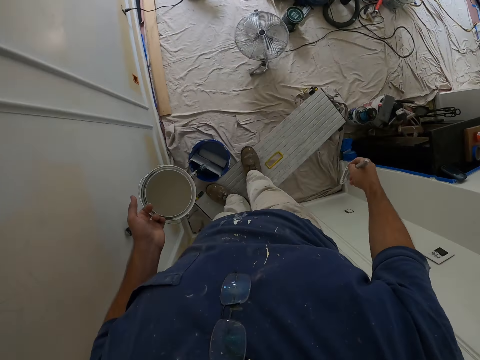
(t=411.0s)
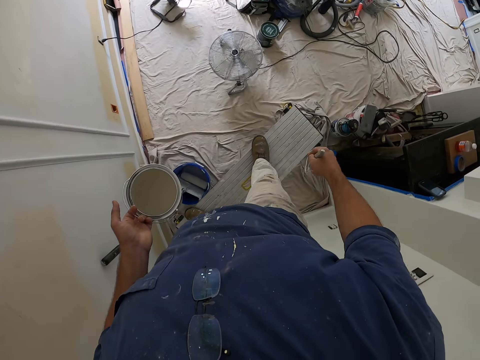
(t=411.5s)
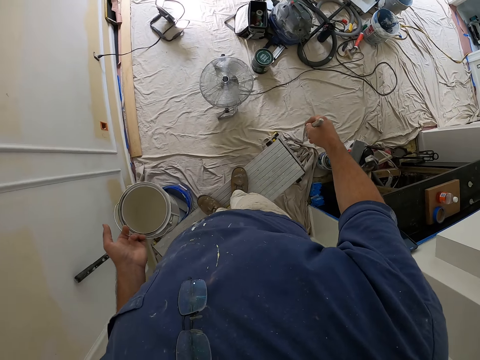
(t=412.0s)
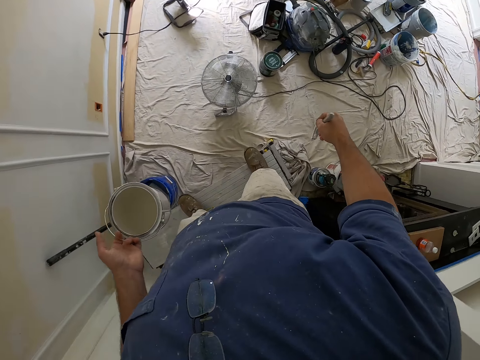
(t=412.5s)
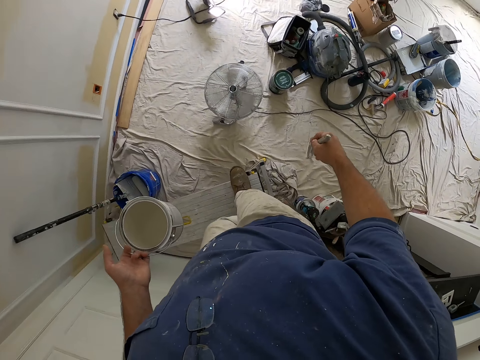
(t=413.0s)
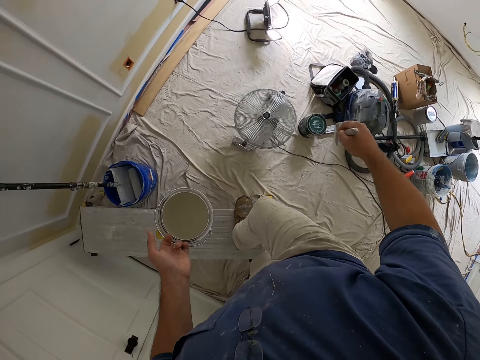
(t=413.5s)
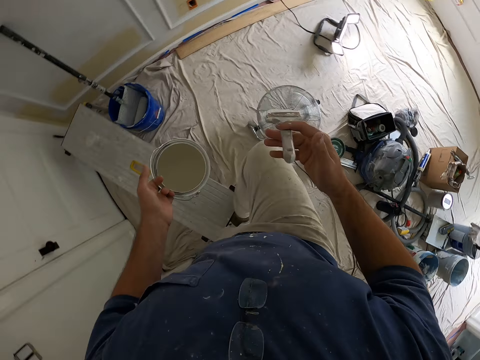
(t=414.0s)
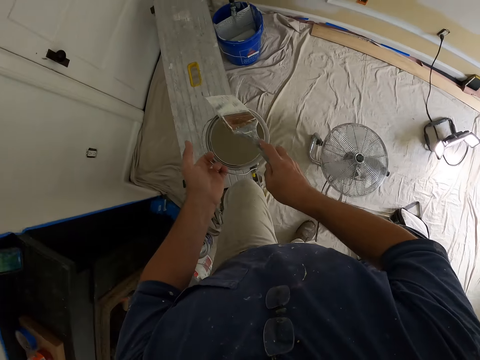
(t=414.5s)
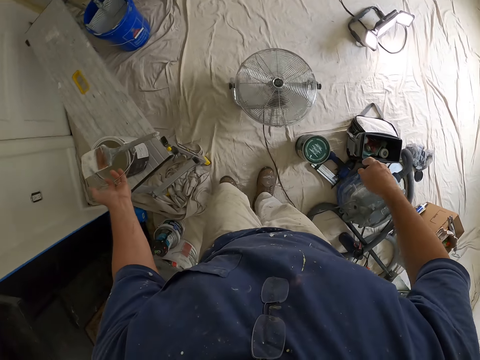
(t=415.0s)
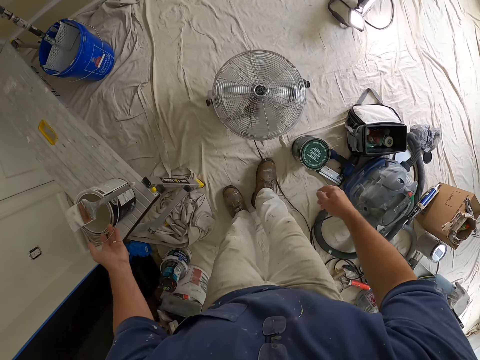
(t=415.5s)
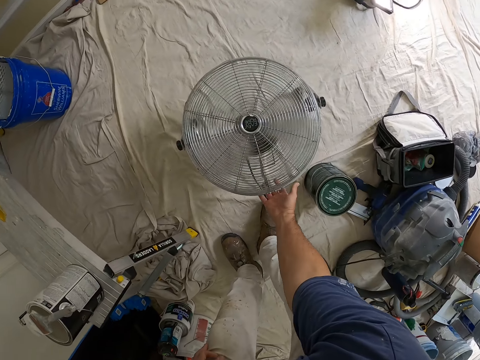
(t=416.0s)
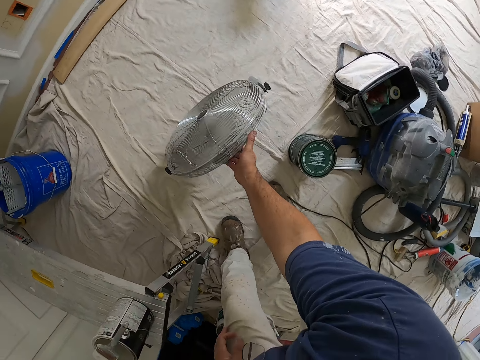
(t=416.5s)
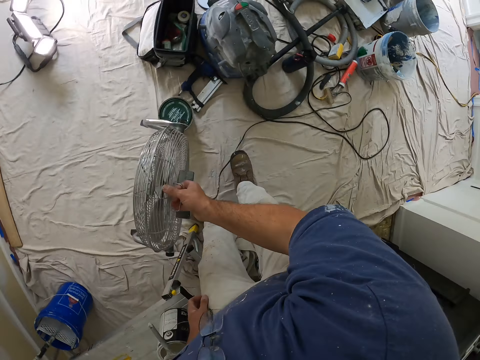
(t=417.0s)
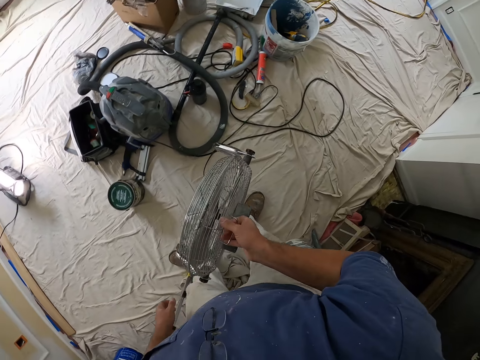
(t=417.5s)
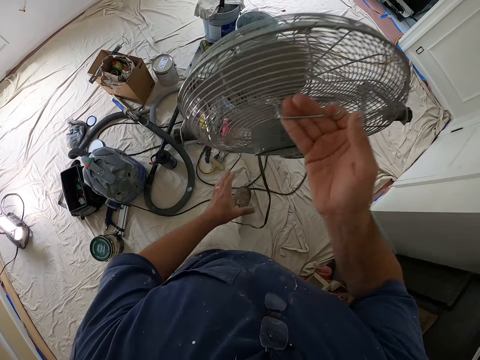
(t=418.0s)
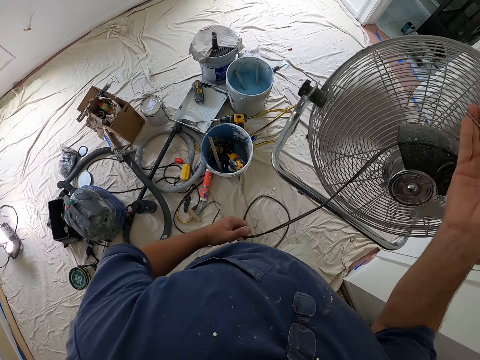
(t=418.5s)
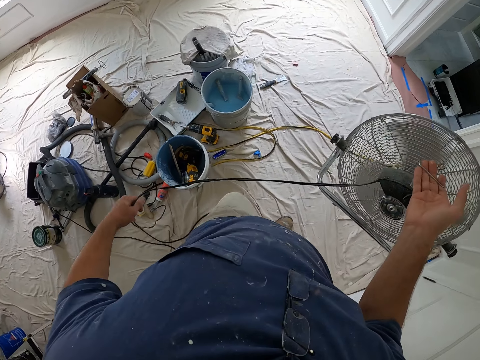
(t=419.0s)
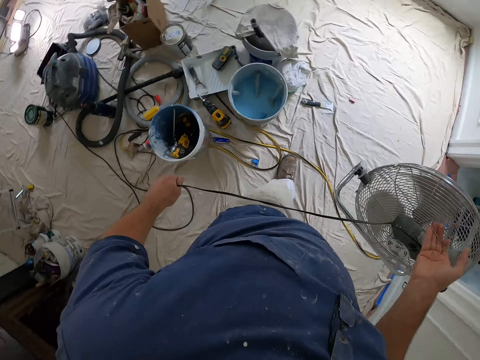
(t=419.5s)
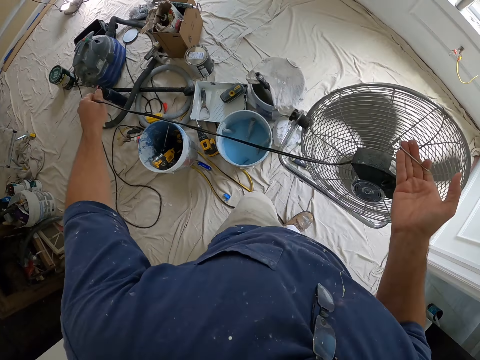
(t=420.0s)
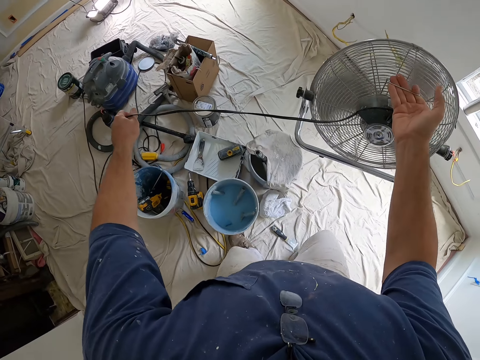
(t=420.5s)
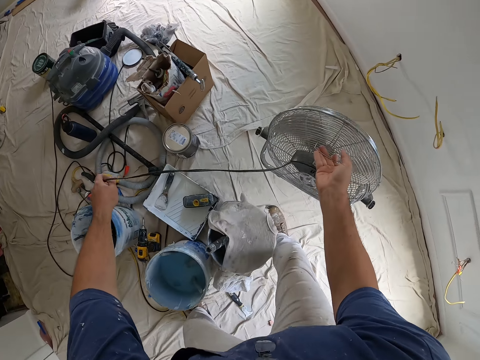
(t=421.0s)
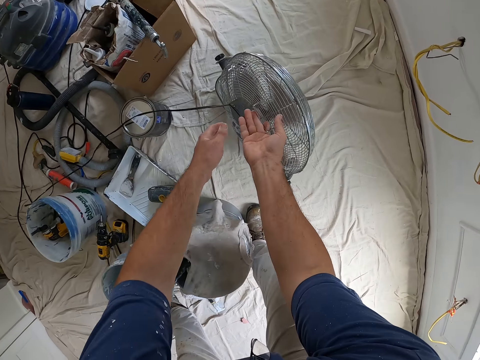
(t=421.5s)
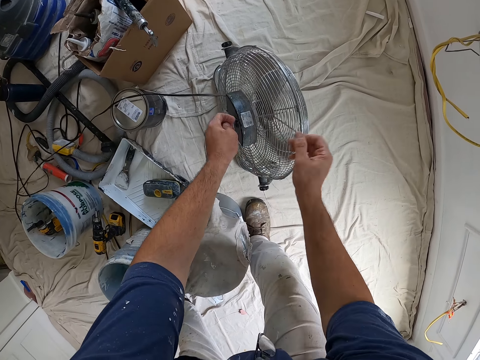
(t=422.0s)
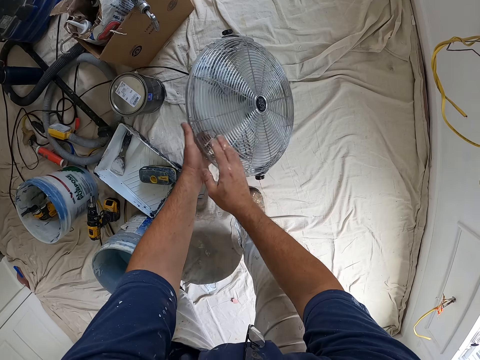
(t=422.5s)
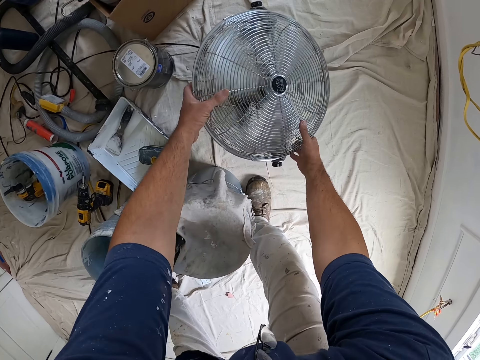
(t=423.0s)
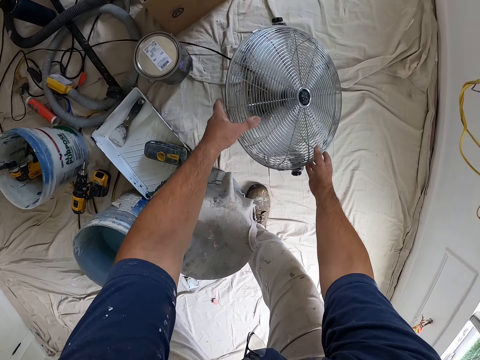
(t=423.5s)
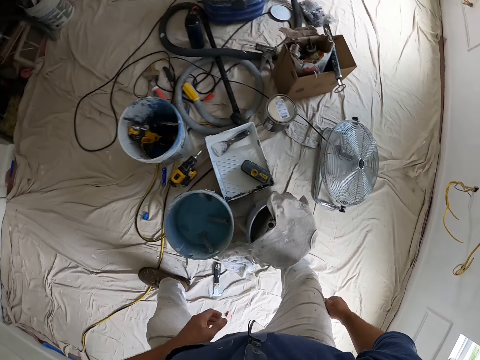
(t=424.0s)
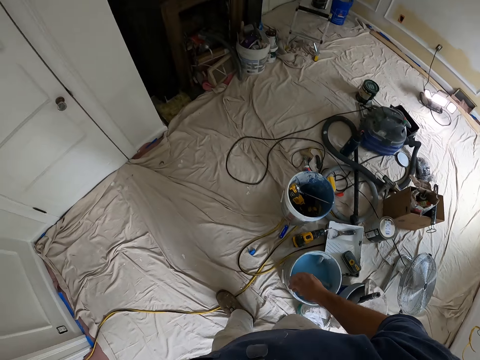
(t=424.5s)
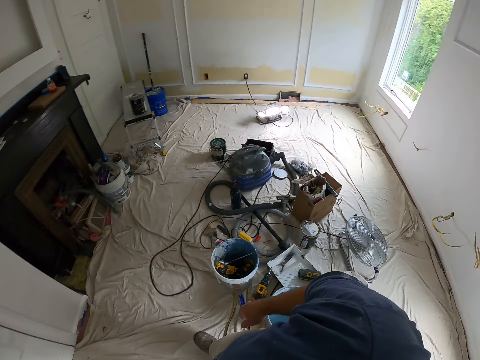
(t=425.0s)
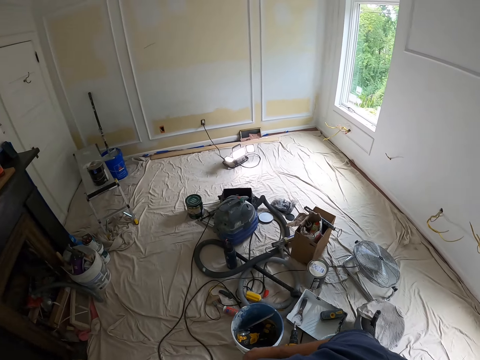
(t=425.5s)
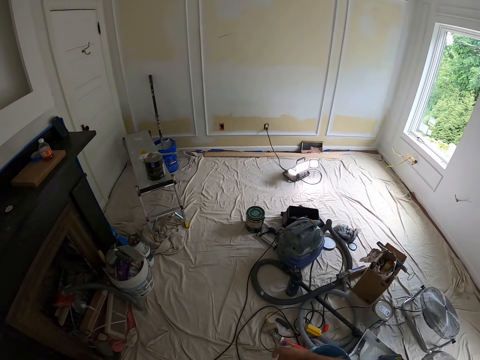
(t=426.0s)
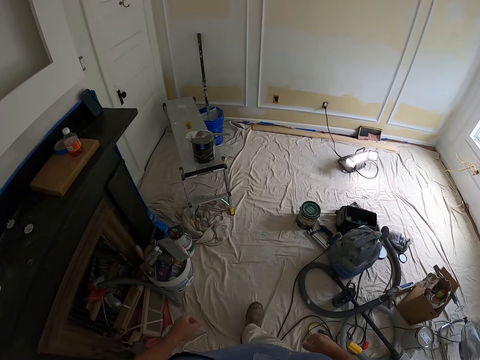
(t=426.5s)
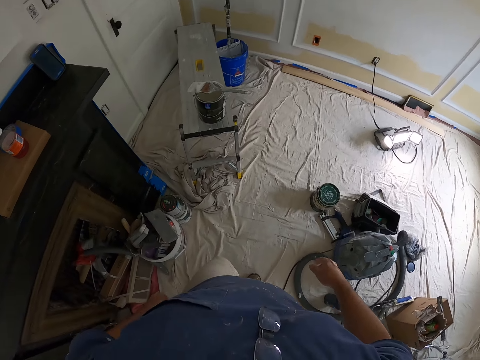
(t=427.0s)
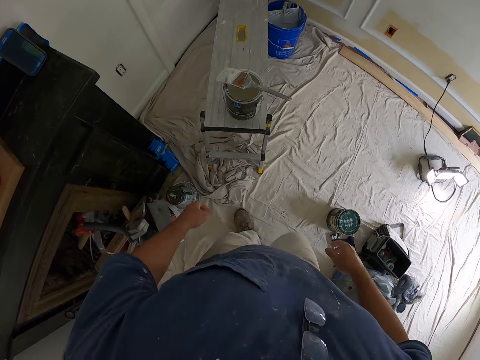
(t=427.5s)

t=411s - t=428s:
The camera wearer stops painting. They start walking on the aluminum platform ladder. They step down from the aluminum platform ladder. They place the paint can and brush on top of the aluminum platform ladder. They pick up a fan. They start walking forward in the room with the fan. They hold the wire of the fan. They are placing the fan down. They turn over the fan. They adjust the fan. They walk in the room towards the aluminum platform ladder.

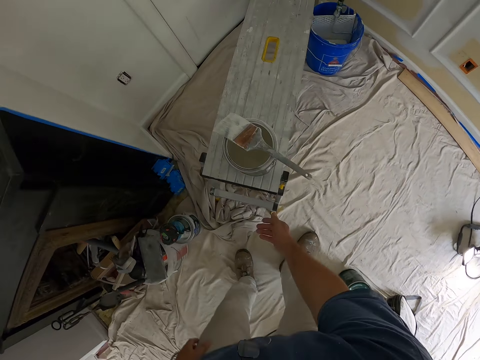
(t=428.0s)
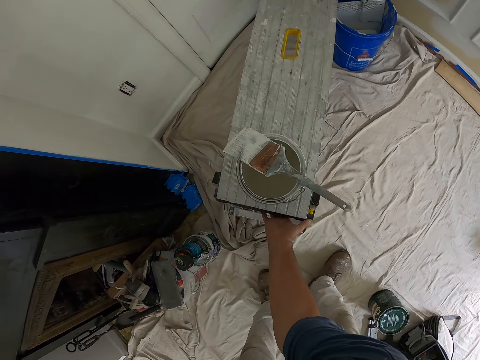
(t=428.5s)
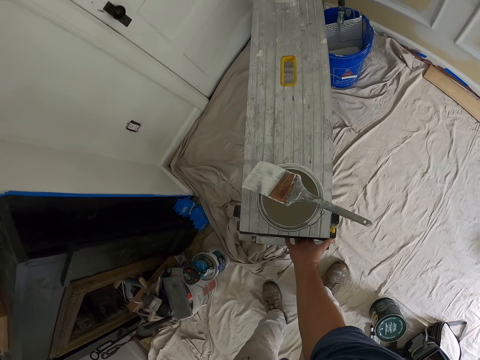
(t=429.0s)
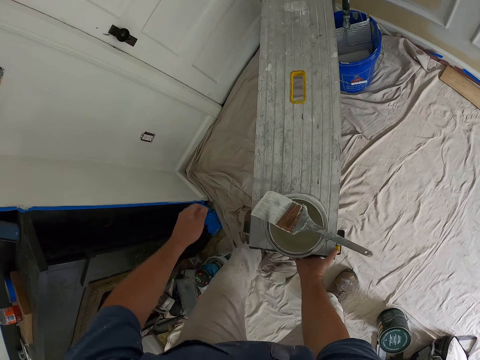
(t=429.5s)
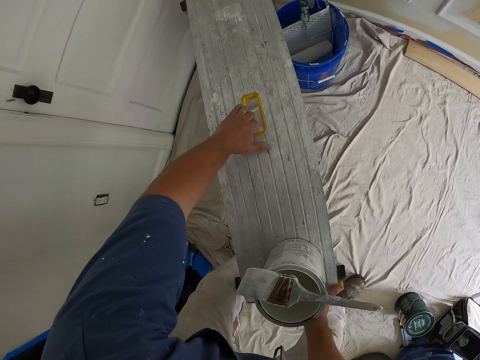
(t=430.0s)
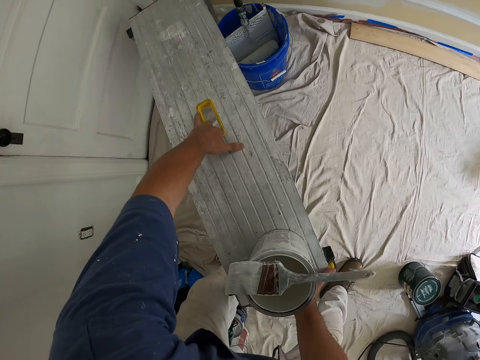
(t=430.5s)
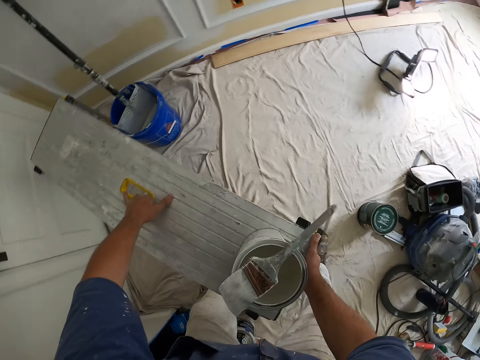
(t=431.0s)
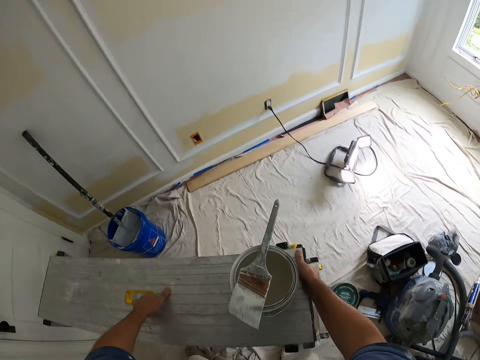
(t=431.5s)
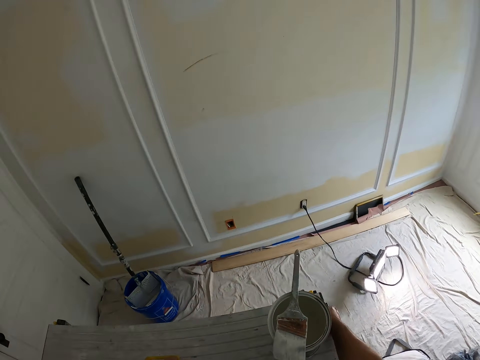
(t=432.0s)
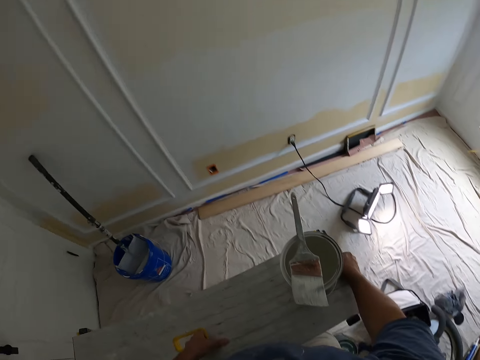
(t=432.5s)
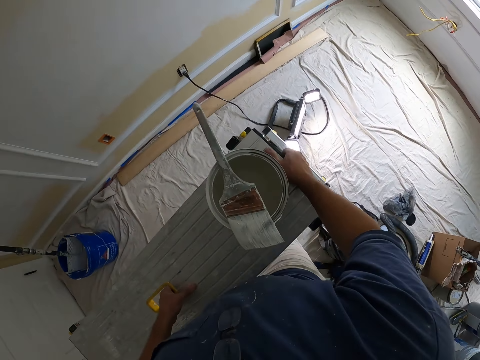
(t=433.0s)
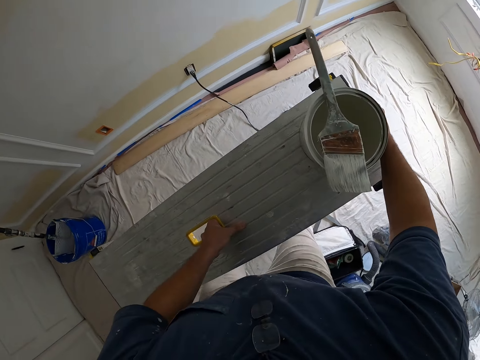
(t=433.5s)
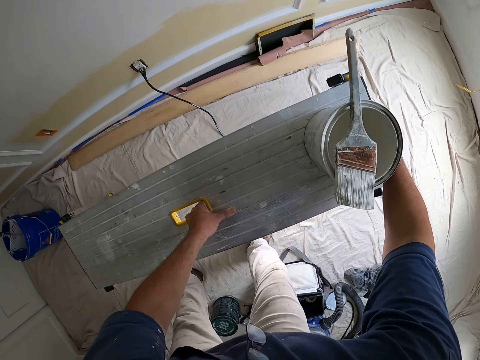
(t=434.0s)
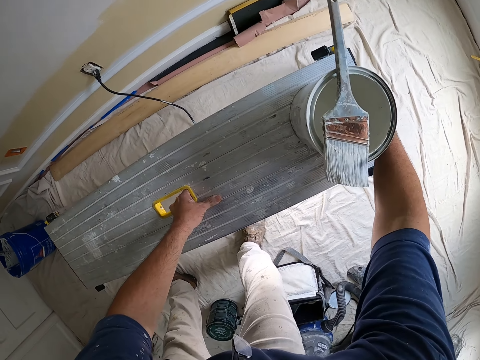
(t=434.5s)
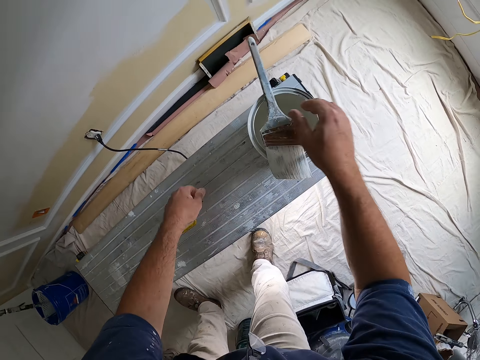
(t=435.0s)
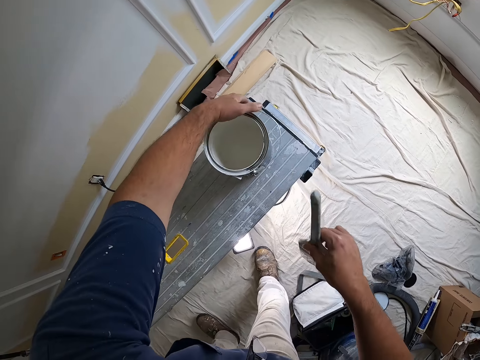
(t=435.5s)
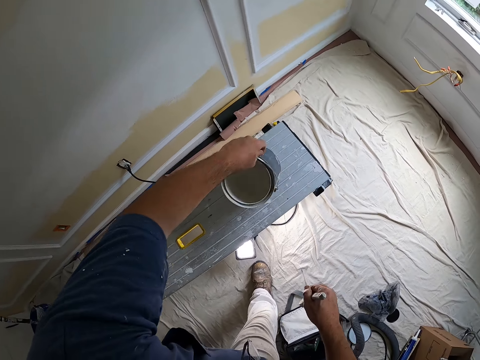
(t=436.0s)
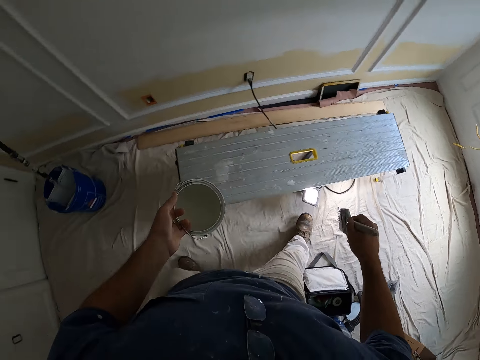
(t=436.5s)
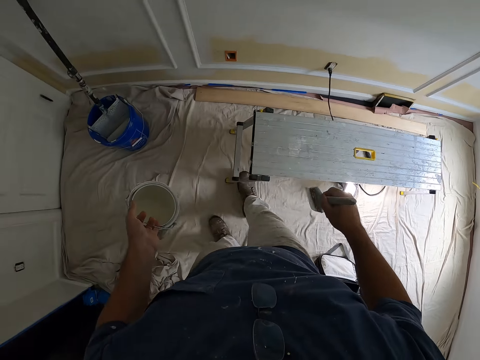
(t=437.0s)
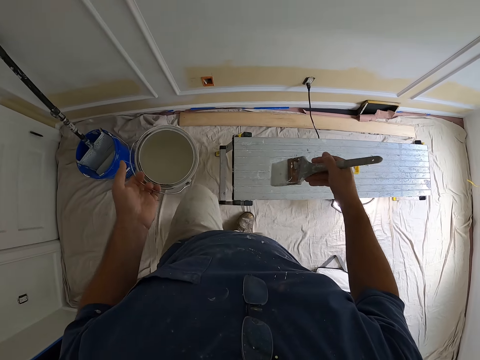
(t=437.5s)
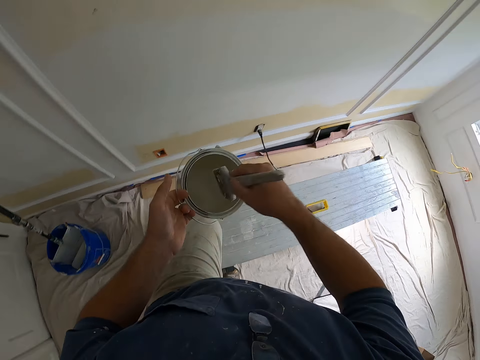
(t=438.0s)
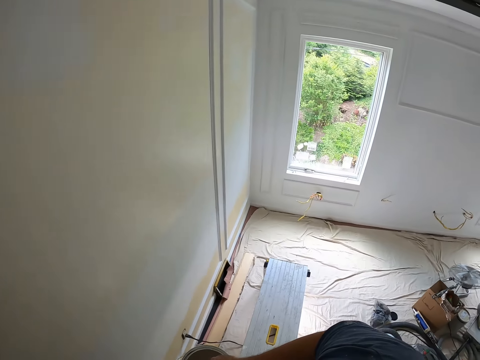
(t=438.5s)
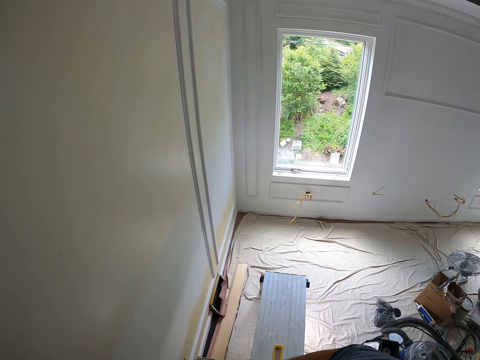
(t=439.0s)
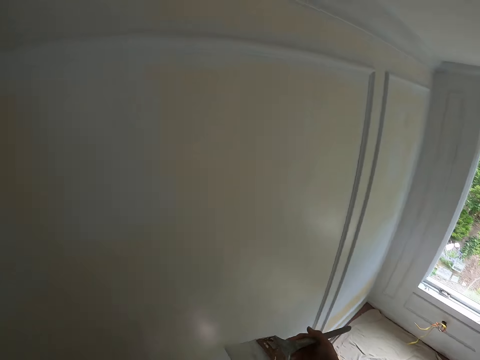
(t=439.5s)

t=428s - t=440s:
The camera wearer lifts up the aluminum platform ladder. They start walking forward with the aluminum platform ladder. They put down the aluminum platform ladder. They pick up the paint brush. They take the paint can from the aluminum platform ladder. They shift the paint can while walking. They climb the aluminum platform ladder. They put the painting brush in the paint can.
